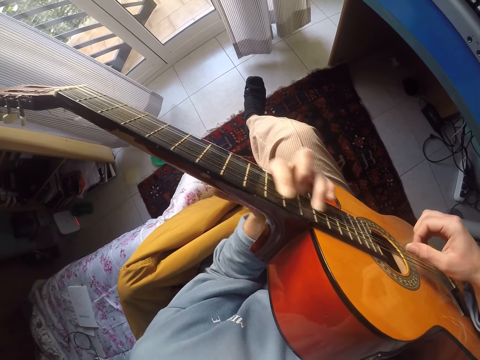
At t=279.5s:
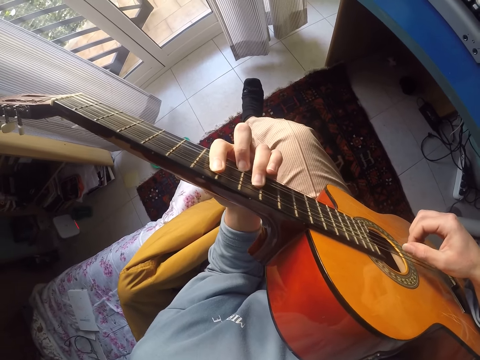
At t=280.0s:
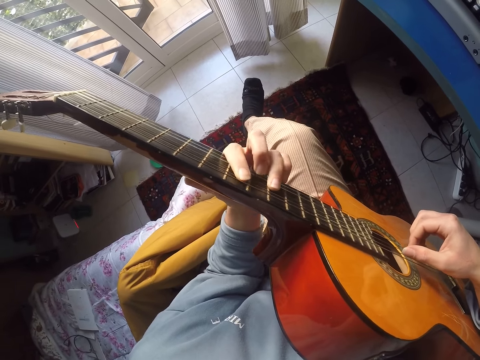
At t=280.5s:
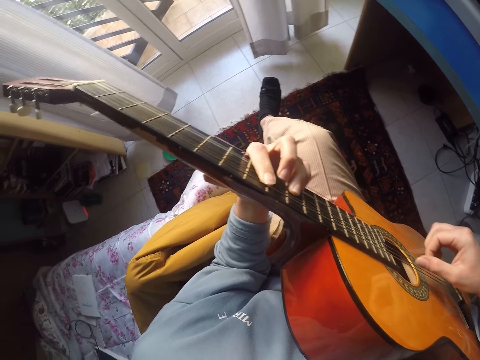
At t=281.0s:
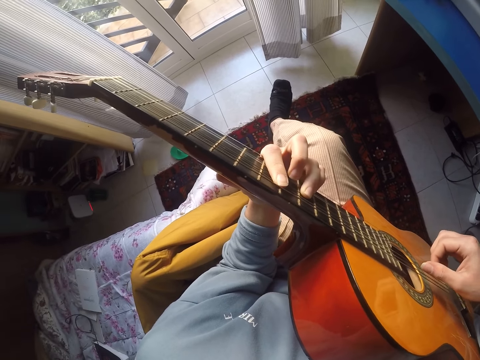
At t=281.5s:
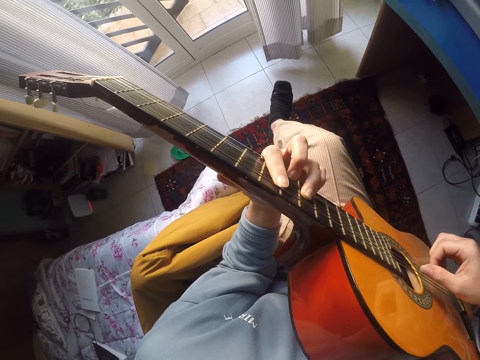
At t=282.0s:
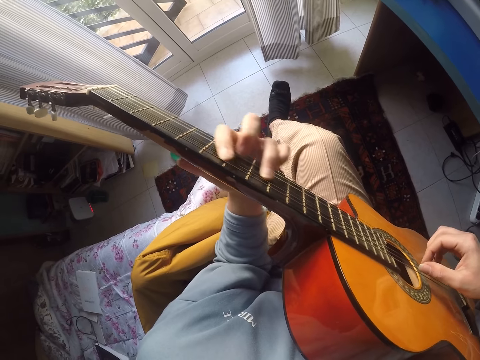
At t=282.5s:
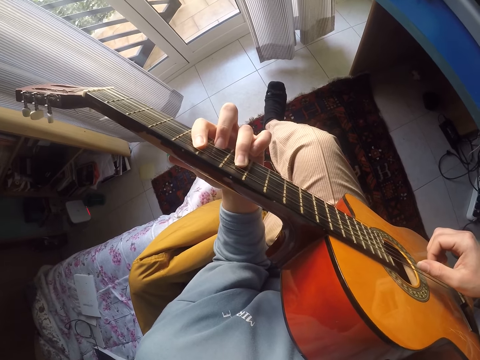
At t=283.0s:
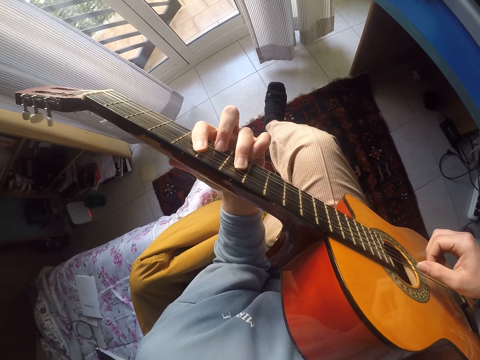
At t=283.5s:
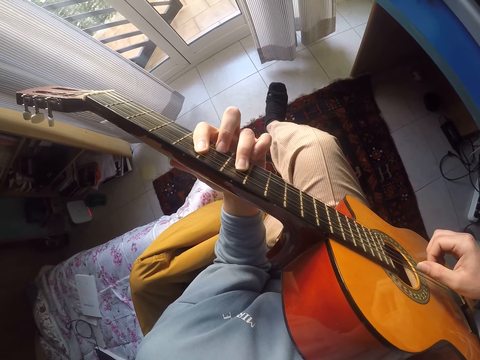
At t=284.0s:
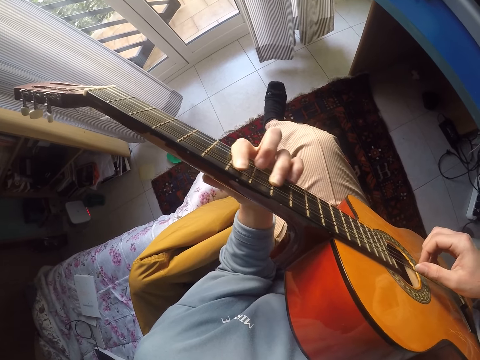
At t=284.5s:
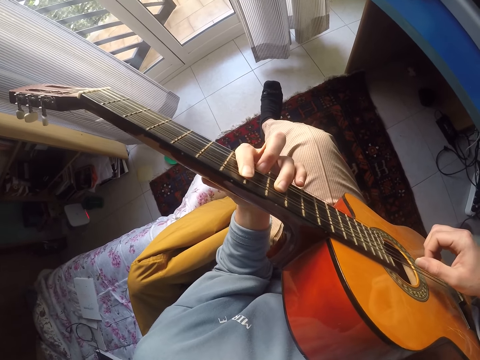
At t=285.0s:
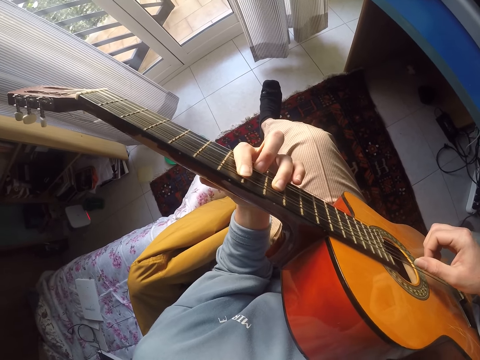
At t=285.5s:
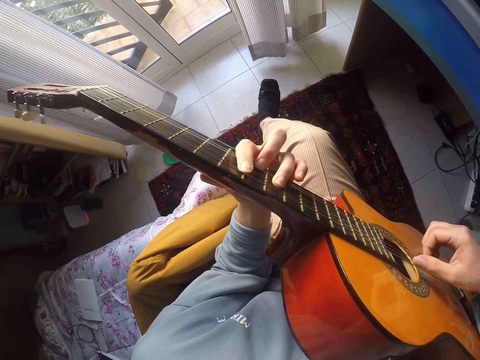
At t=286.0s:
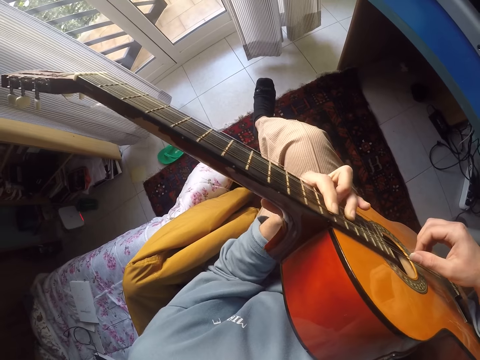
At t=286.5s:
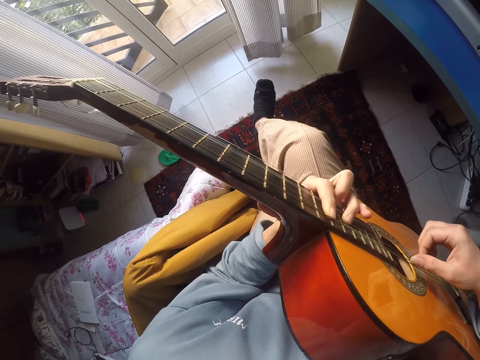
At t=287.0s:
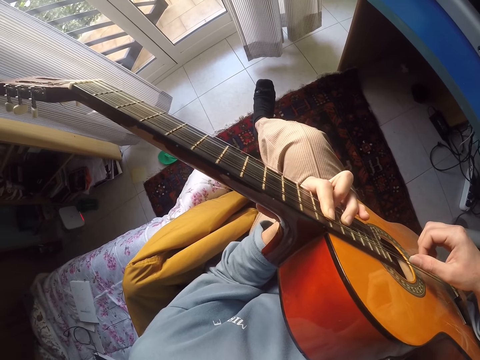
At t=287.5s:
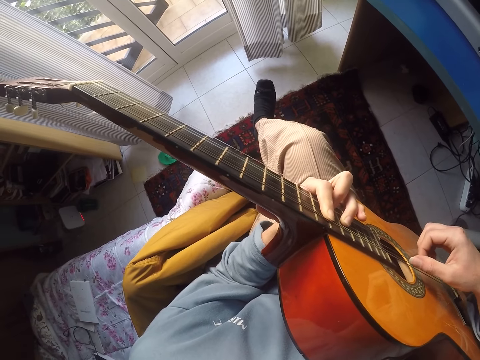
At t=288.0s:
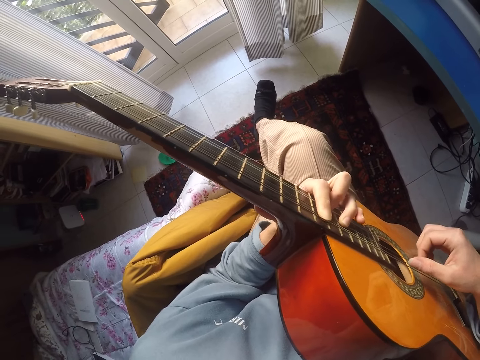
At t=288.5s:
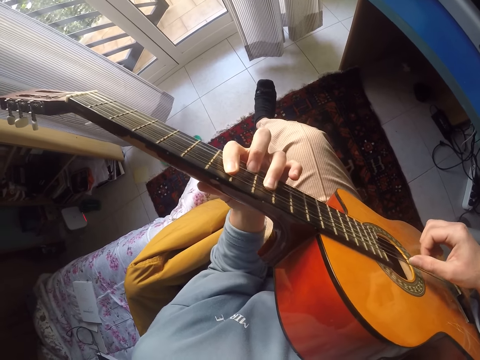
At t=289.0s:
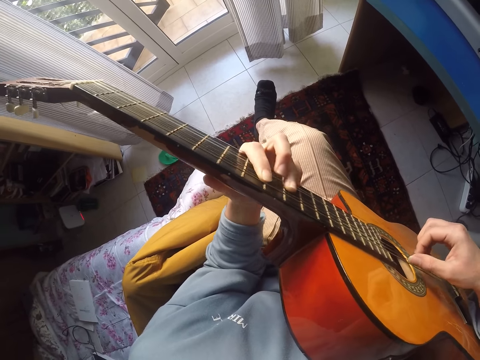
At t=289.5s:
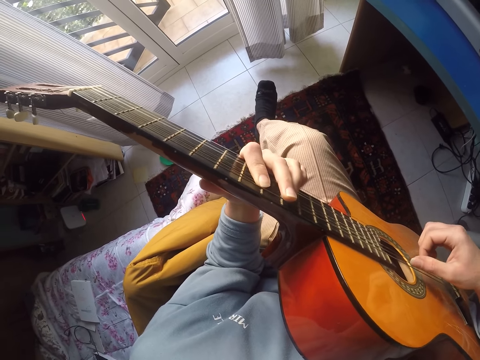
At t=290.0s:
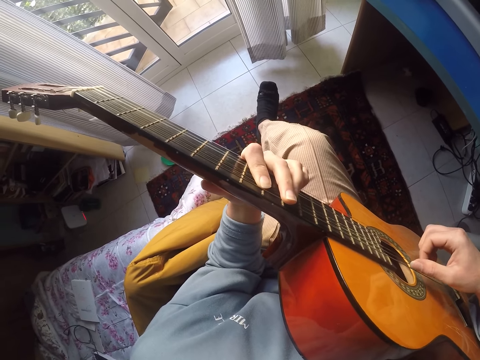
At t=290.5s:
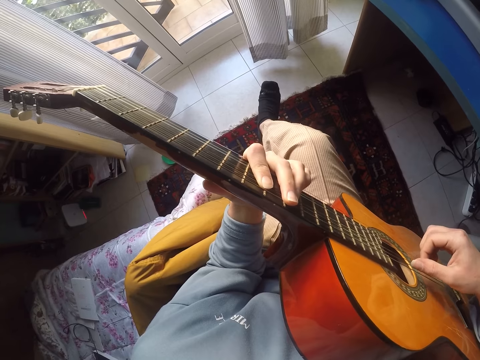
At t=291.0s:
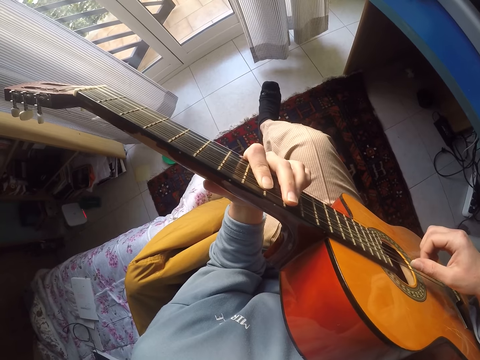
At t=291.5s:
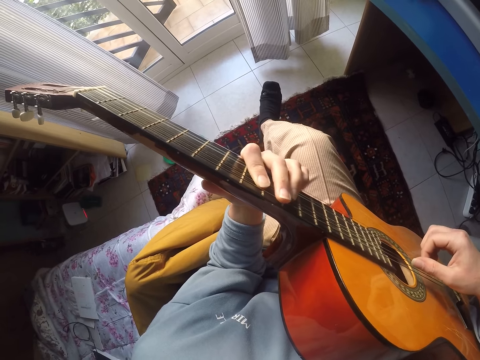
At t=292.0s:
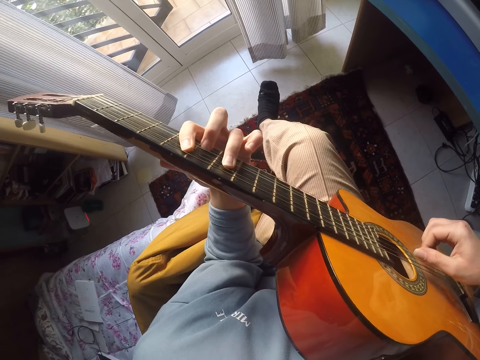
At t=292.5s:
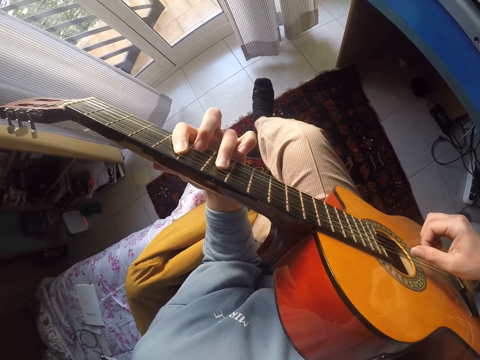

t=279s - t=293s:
The camera wearer plays the guitar.

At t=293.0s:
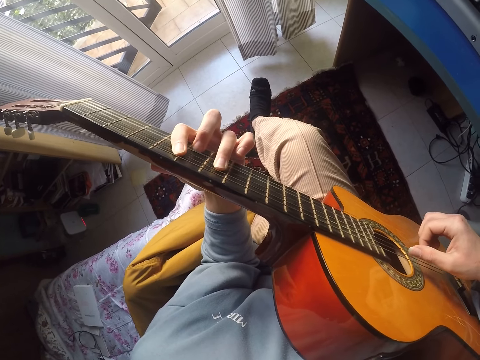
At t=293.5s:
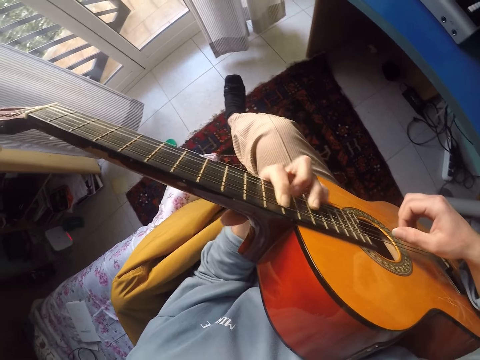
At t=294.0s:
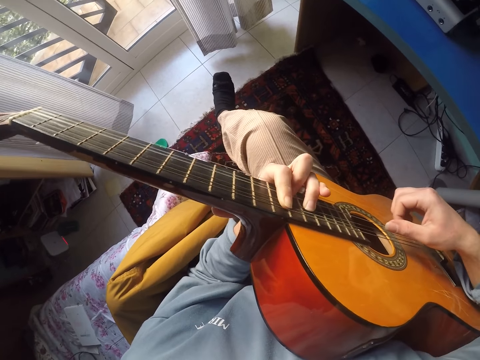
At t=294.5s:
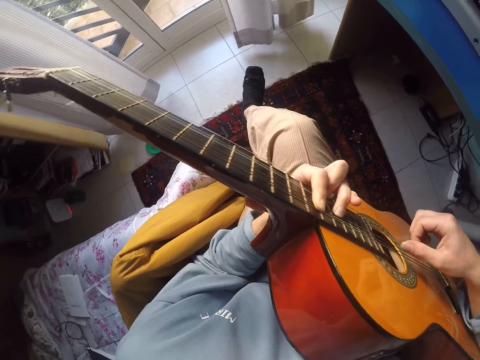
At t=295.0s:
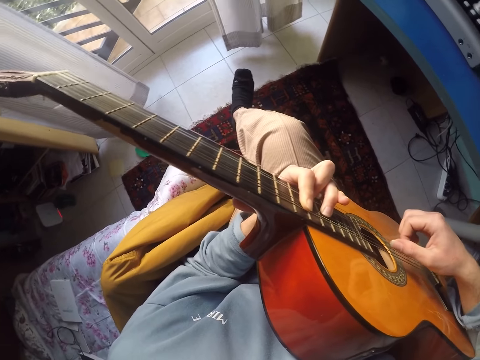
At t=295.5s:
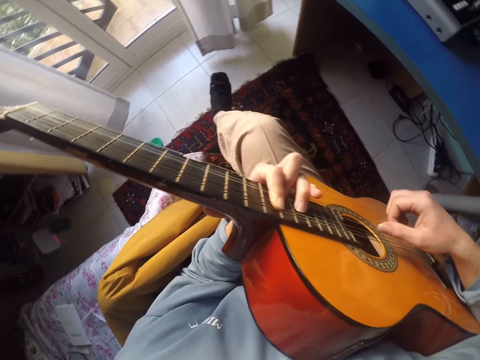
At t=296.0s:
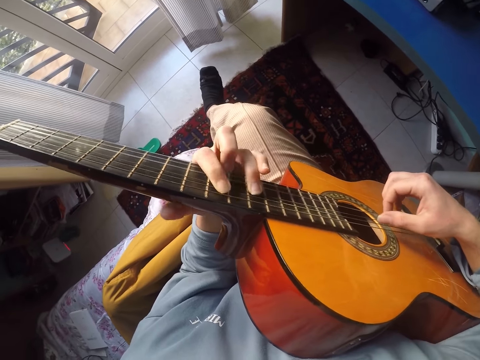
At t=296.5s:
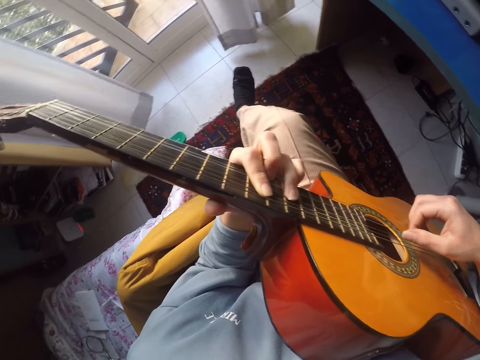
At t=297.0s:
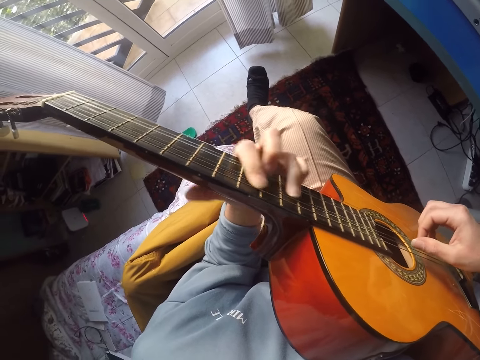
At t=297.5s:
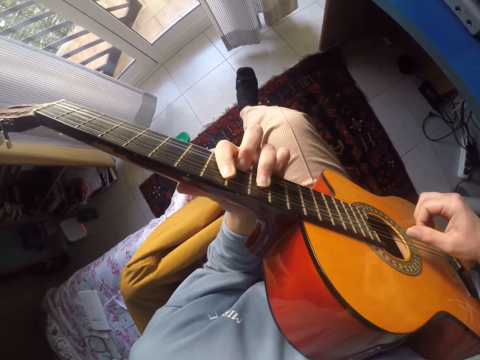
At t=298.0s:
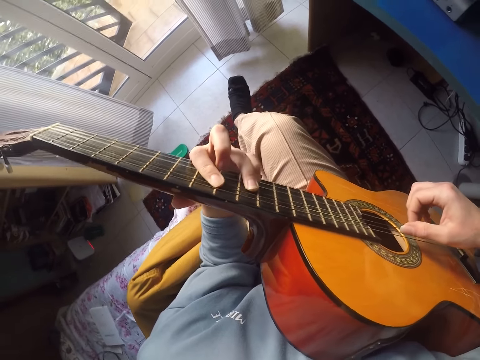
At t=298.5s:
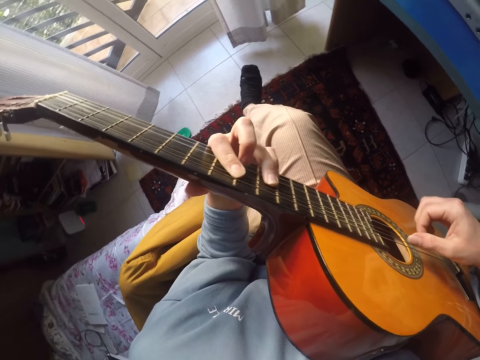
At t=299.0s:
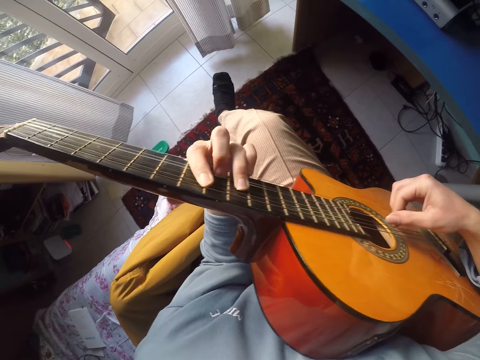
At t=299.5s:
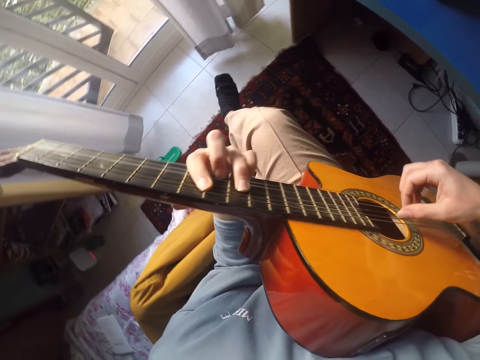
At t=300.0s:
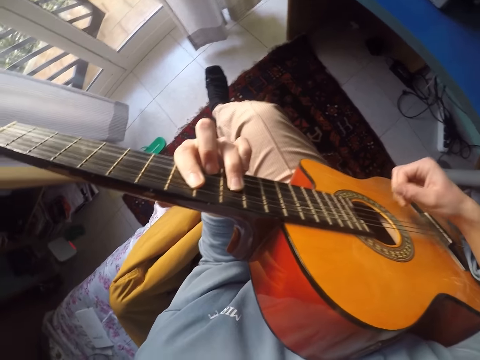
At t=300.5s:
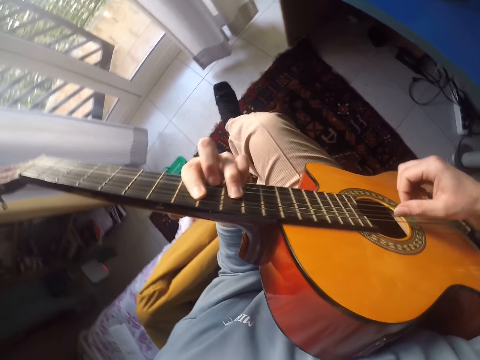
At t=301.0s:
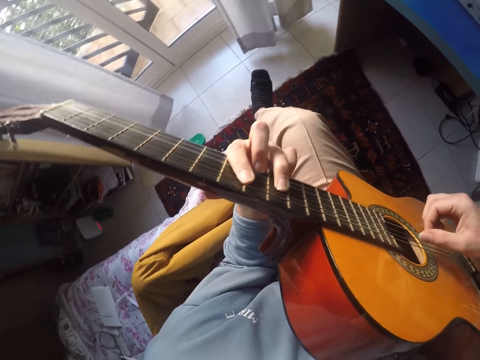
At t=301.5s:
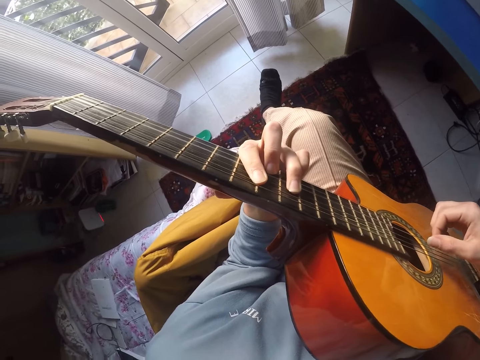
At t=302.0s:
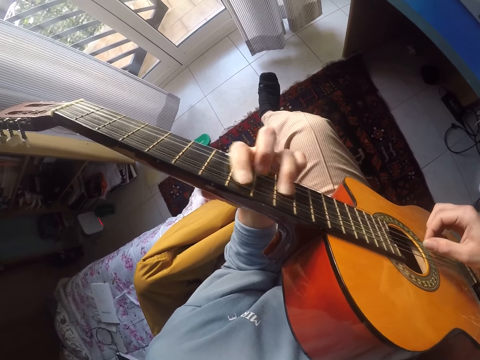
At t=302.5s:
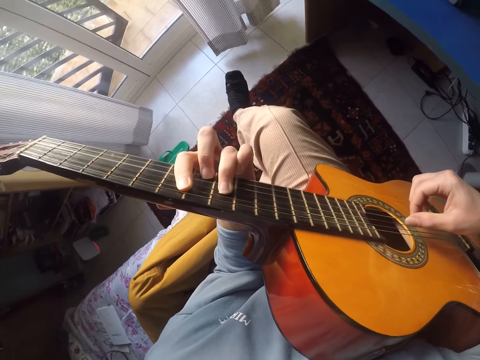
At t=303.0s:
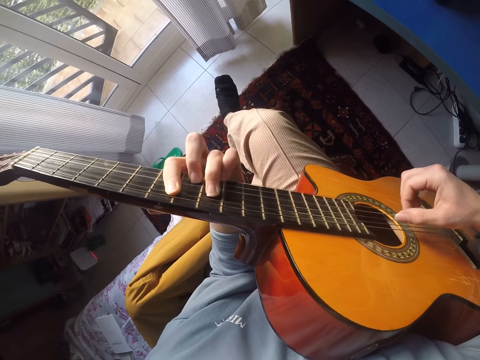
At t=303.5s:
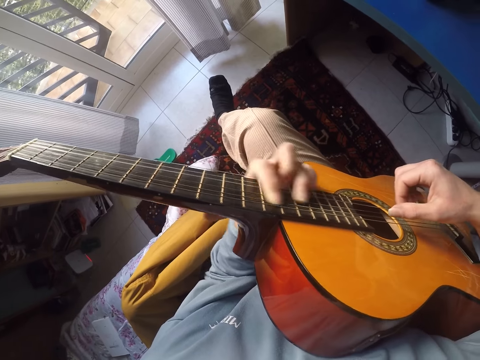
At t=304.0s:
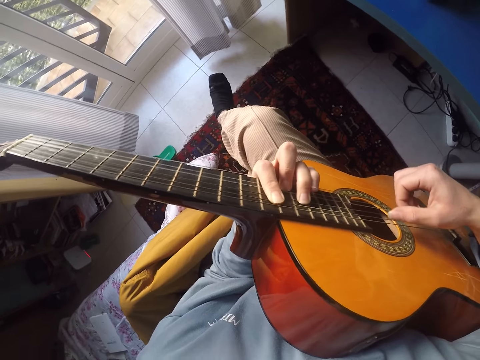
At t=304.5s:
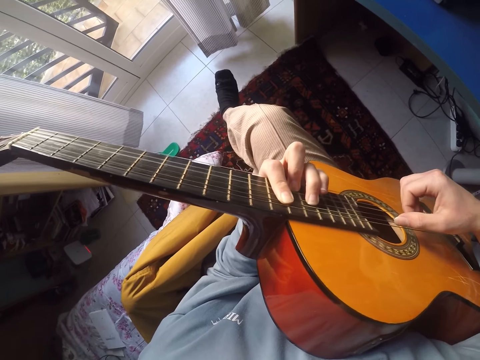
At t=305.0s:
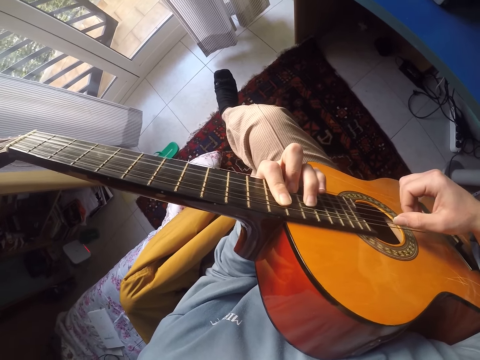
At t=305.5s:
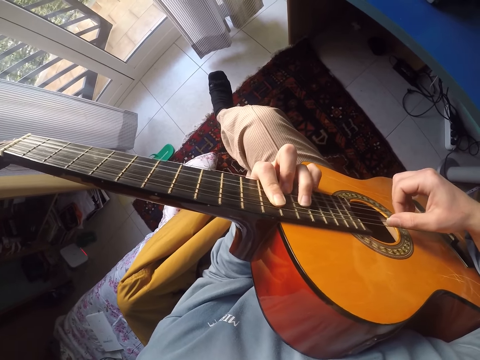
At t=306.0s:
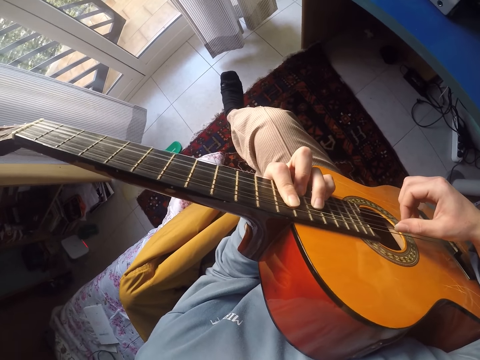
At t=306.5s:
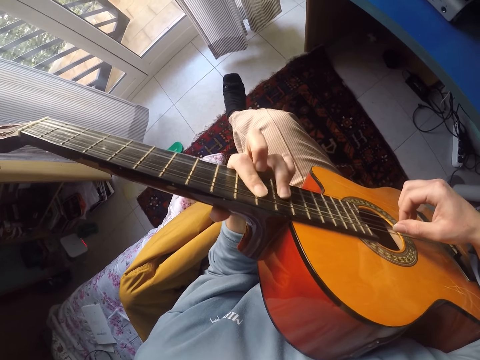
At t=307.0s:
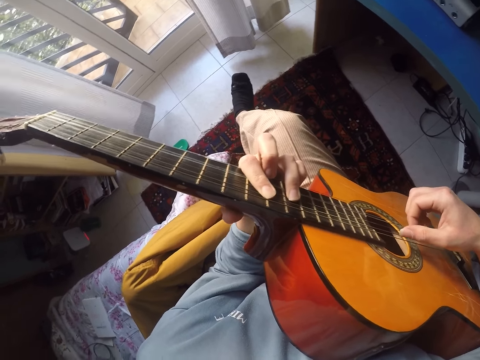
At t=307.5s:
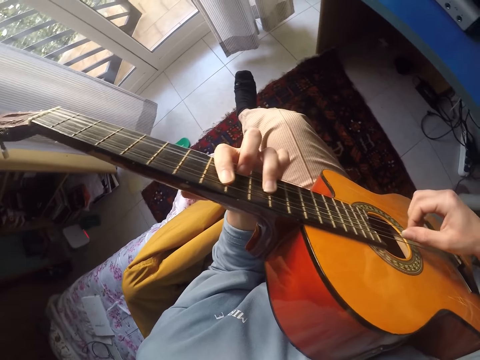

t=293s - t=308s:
The camera wearer looks around. They play the guitar.
